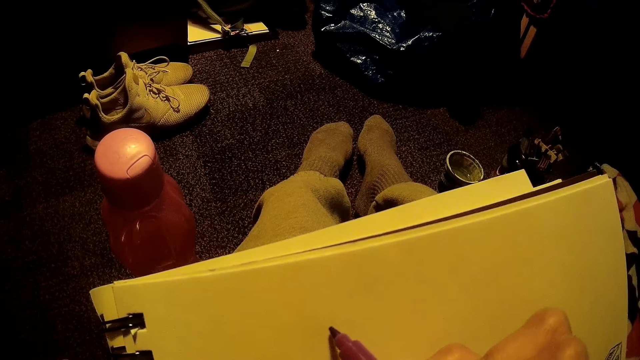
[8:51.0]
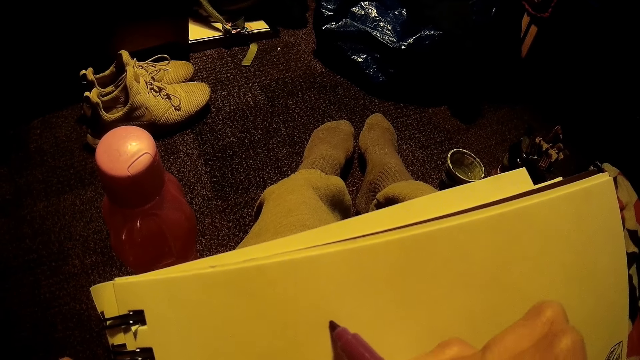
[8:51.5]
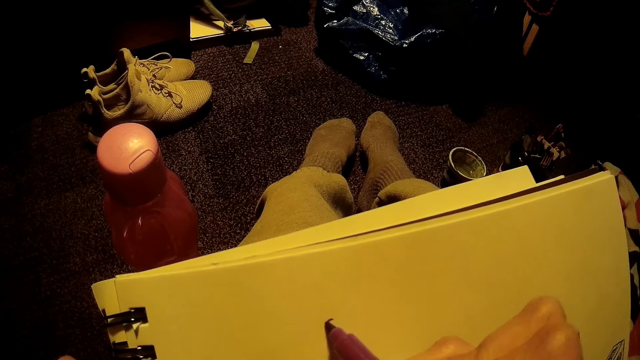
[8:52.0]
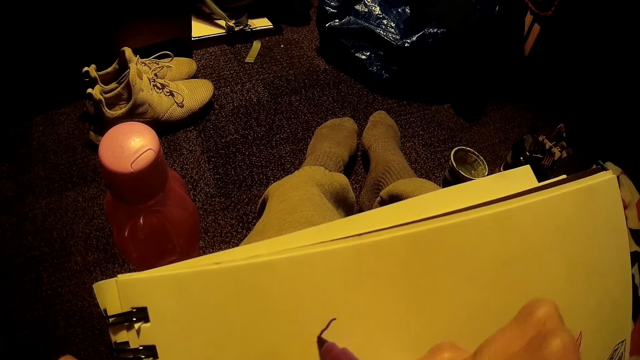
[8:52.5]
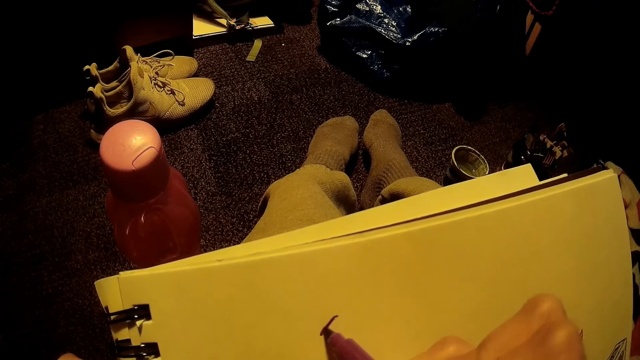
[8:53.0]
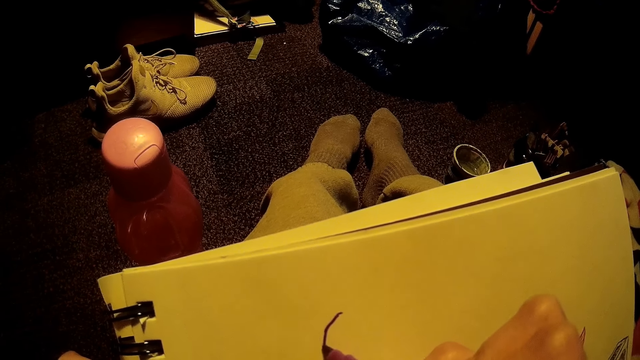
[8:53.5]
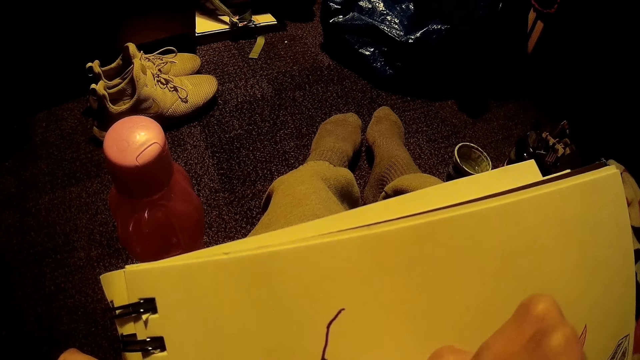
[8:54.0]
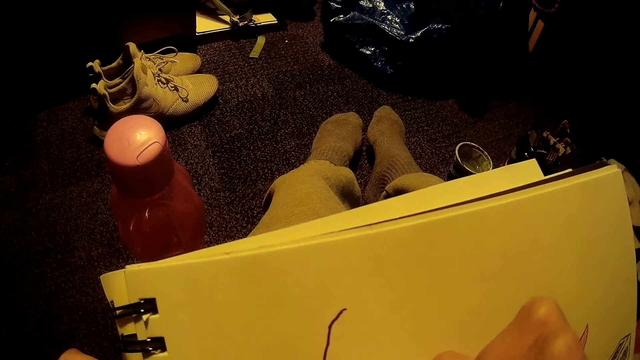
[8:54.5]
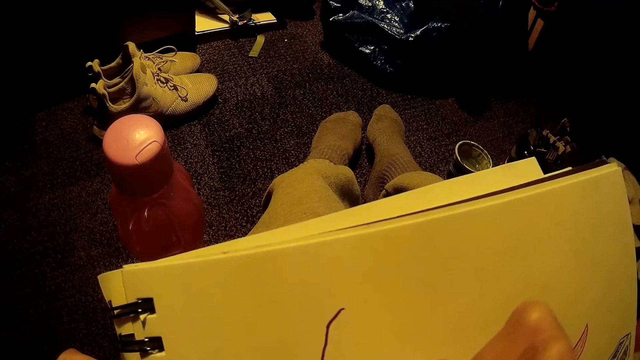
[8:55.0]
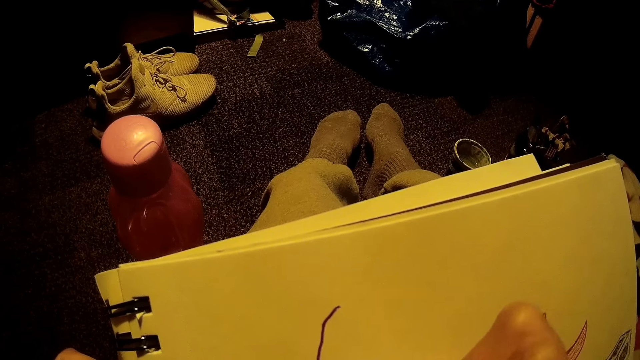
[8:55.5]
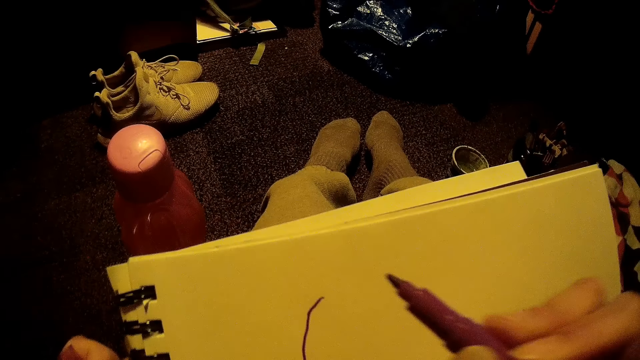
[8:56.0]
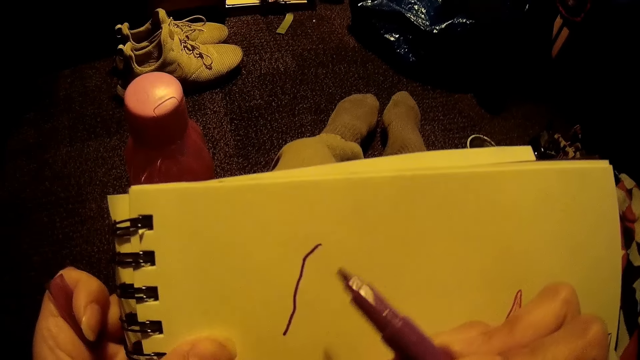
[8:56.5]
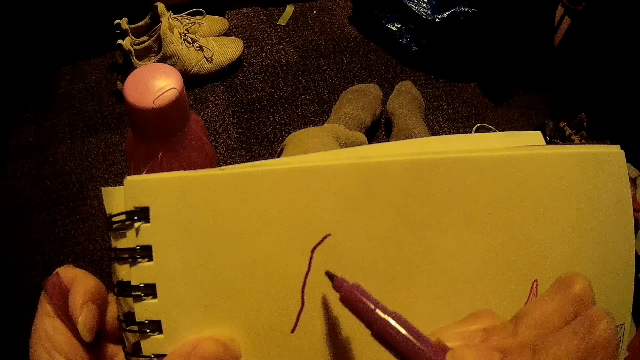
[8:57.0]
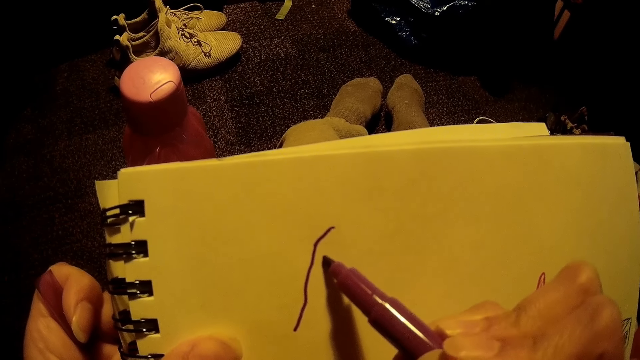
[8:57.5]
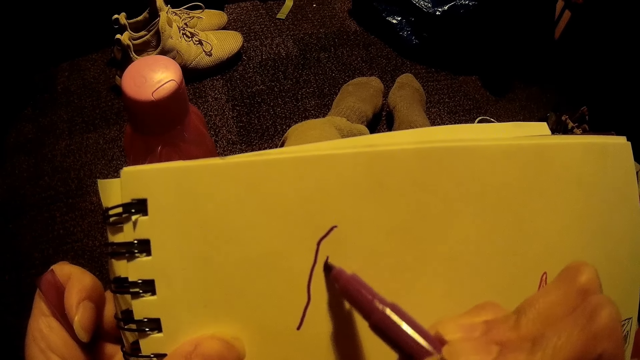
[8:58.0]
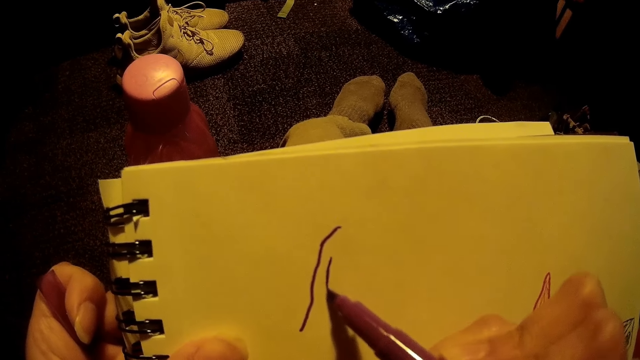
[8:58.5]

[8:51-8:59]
The camera wearer draws on the book with the purple pen in her right hand.

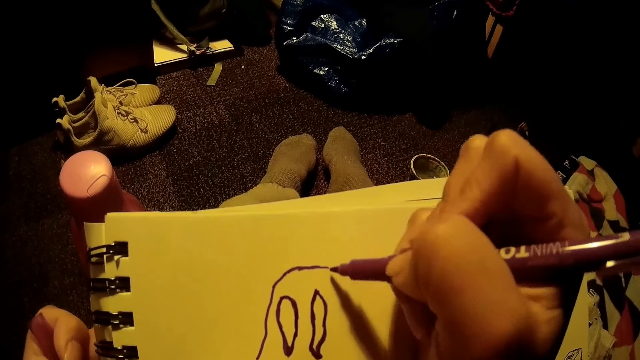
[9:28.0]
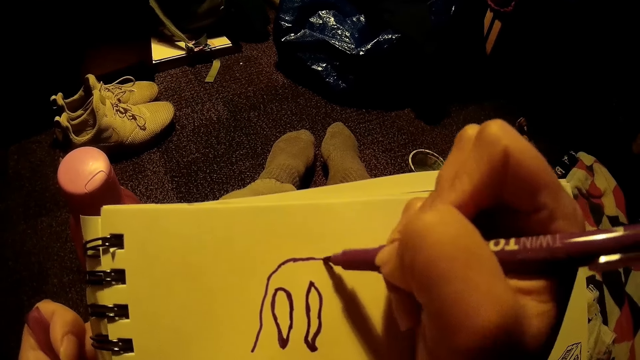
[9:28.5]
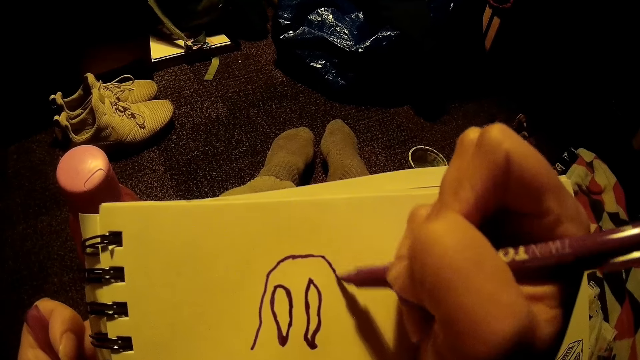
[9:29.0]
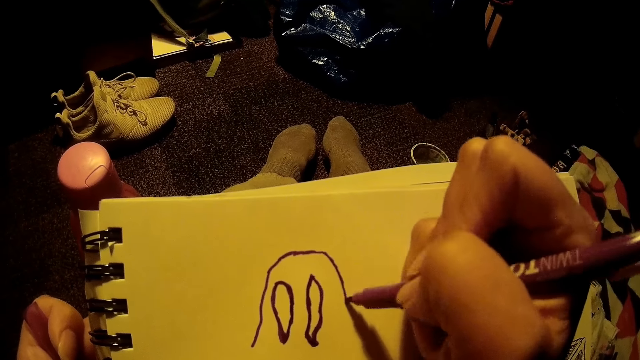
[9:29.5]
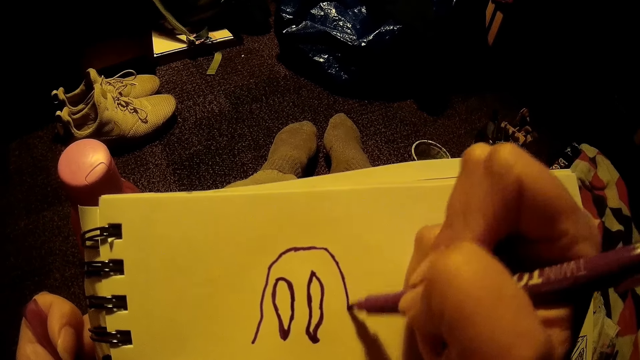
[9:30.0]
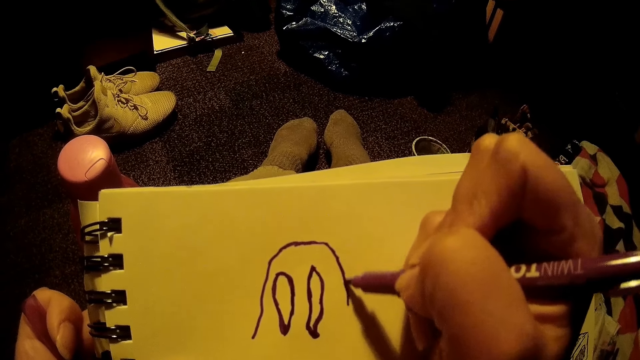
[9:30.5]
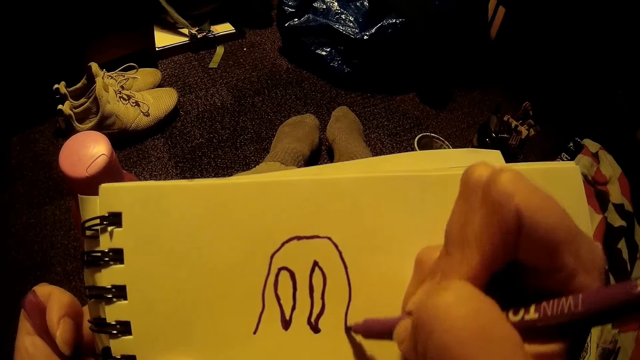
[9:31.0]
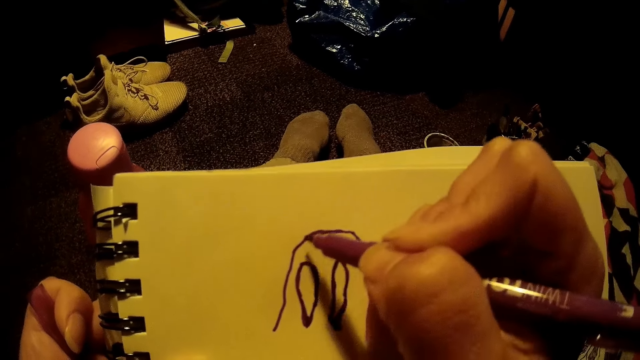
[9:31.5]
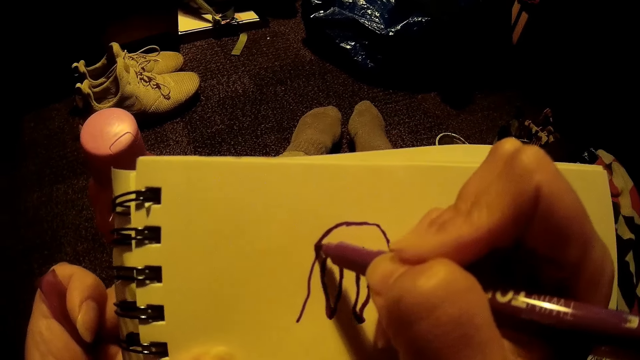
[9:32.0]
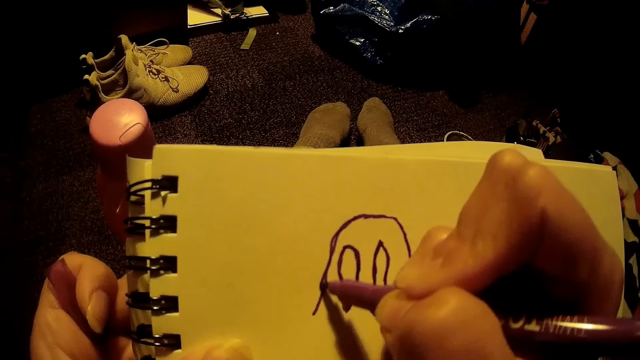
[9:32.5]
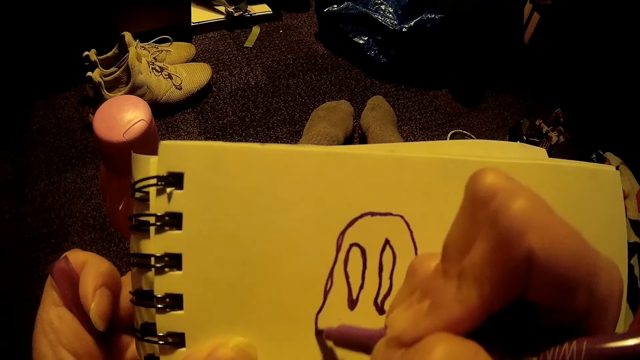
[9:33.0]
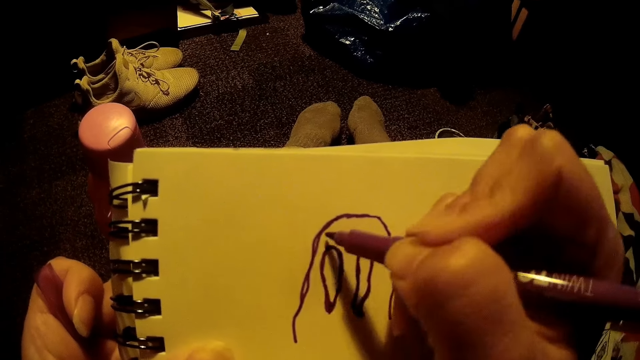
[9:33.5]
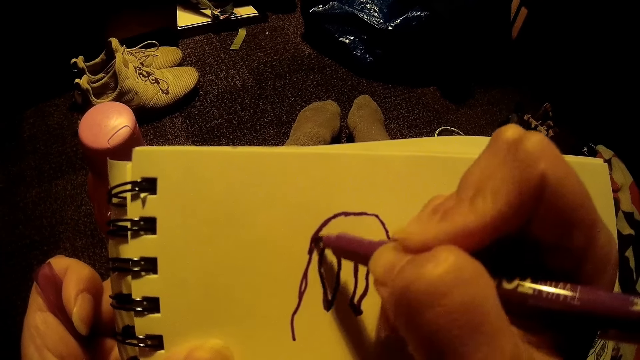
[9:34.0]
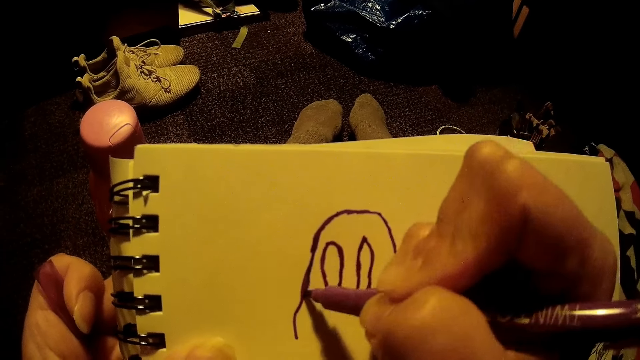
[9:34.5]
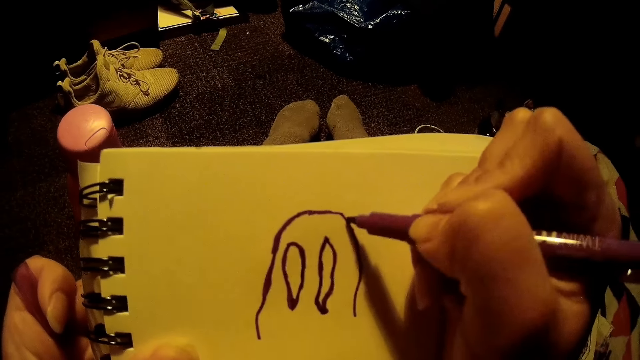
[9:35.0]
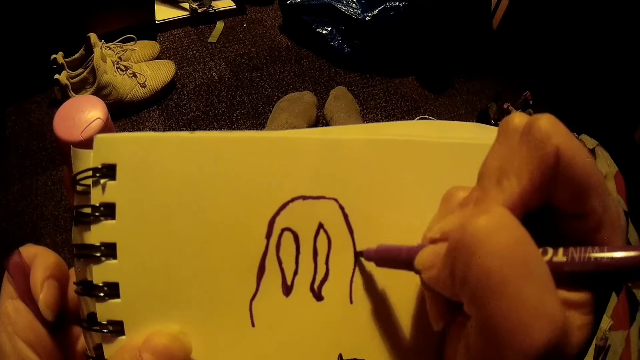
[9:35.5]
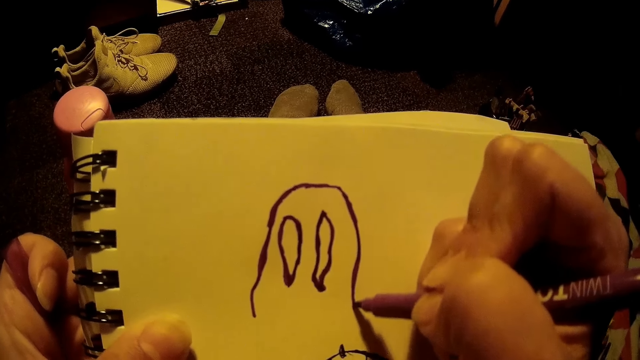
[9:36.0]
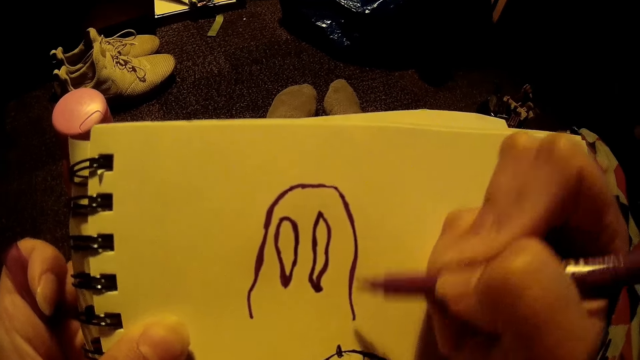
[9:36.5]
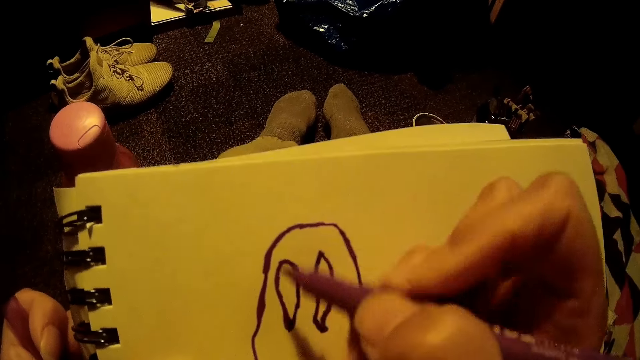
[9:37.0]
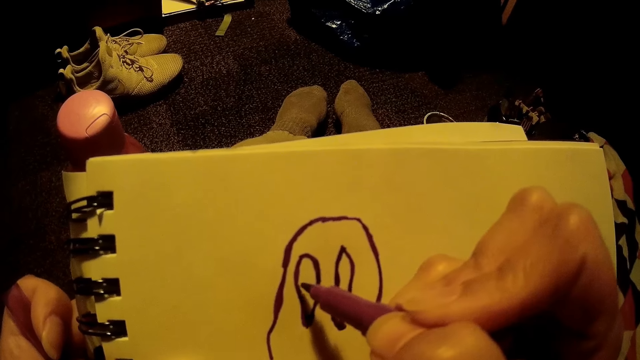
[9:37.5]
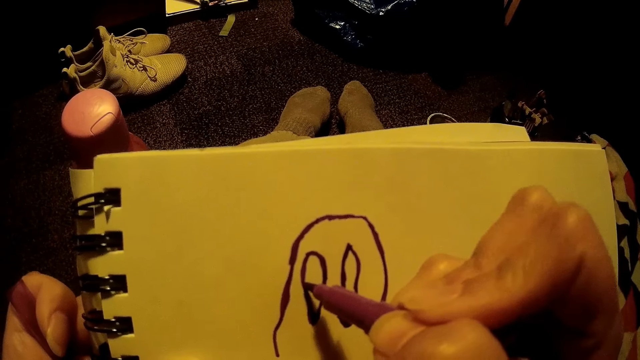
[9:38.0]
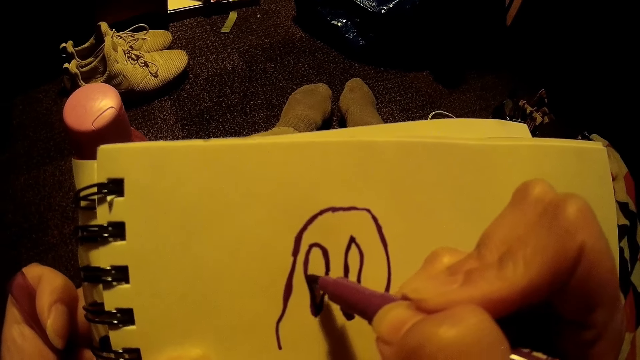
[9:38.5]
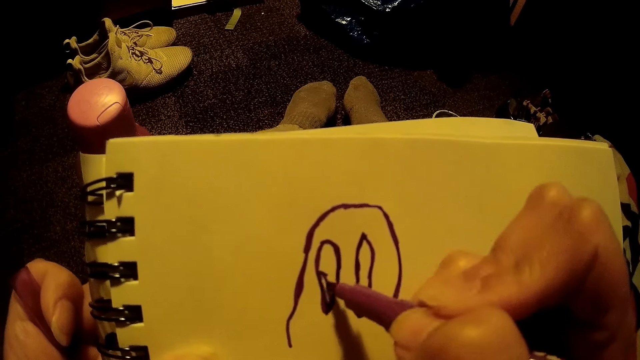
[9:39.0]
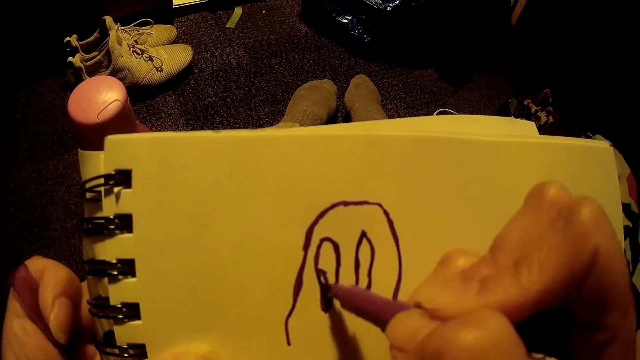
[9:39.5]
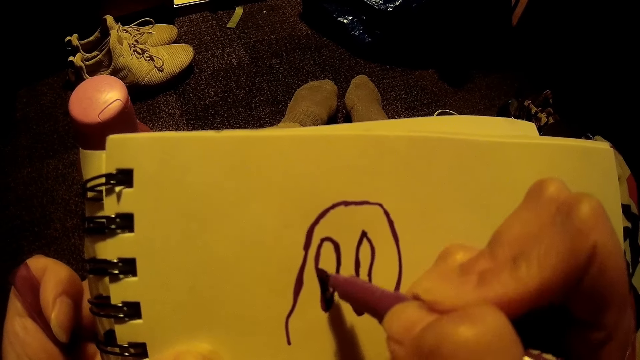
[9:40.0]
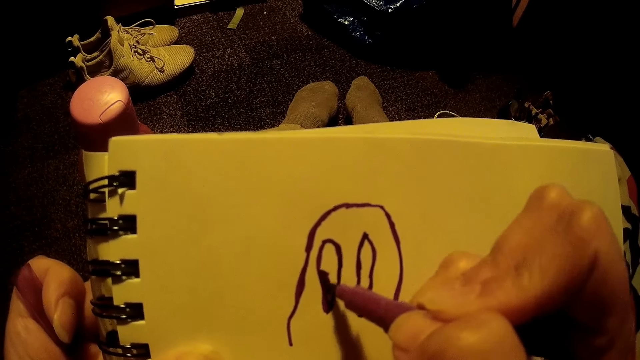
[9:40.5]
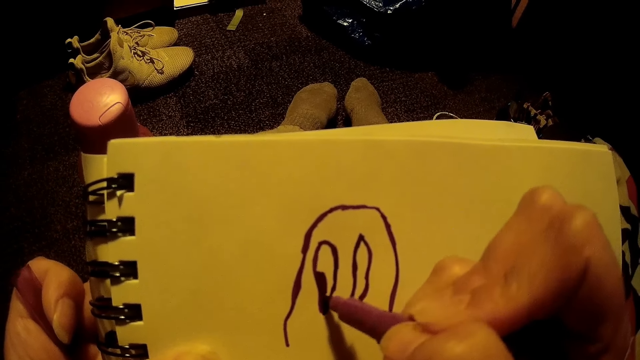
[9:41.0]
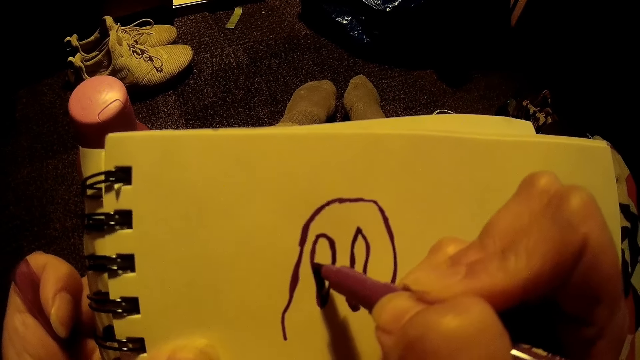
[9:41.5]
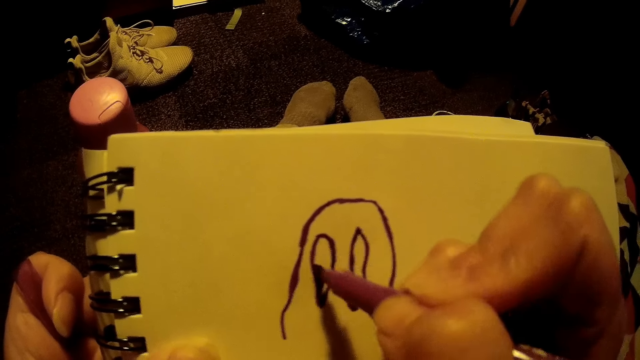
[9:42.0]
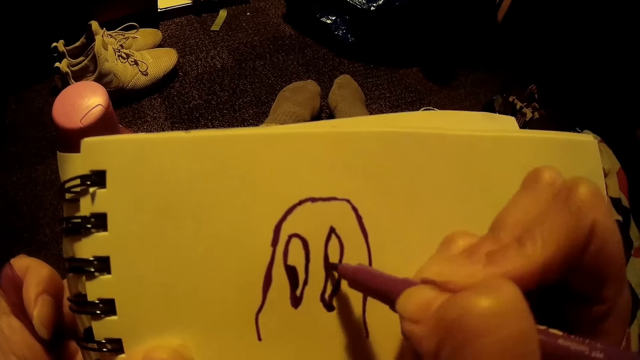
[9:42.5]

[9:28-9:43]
The camera wearer draws on the book.
